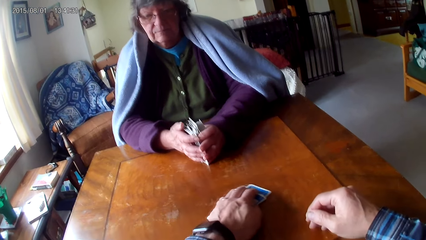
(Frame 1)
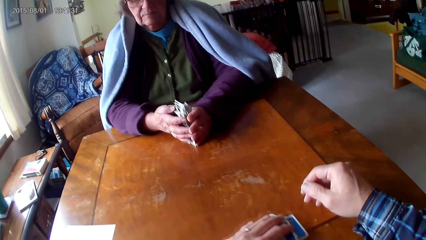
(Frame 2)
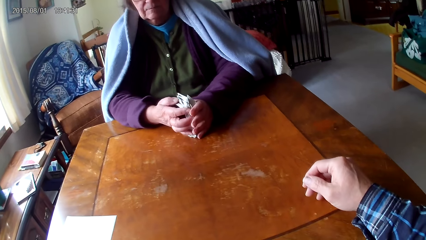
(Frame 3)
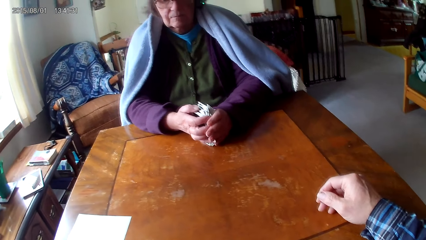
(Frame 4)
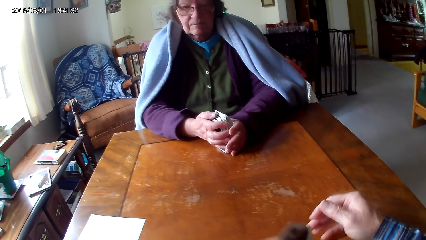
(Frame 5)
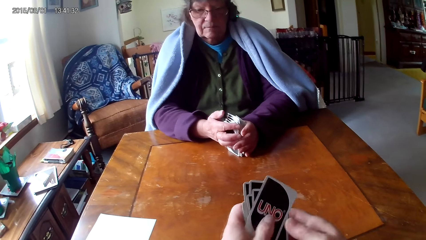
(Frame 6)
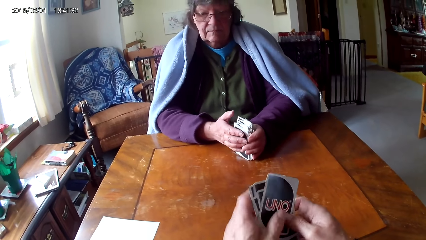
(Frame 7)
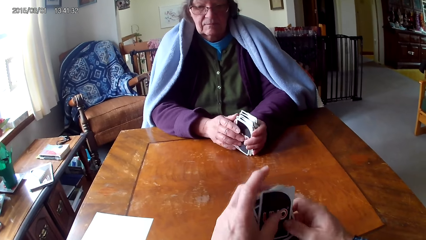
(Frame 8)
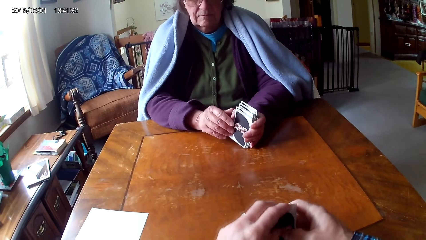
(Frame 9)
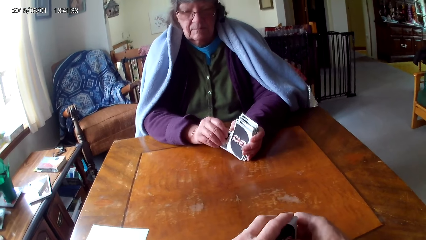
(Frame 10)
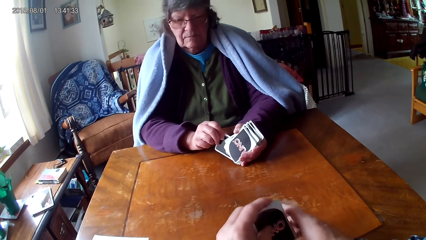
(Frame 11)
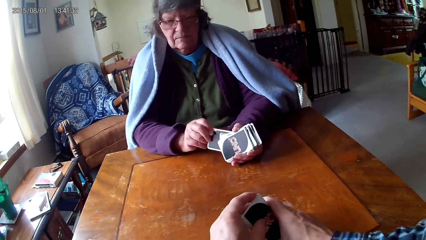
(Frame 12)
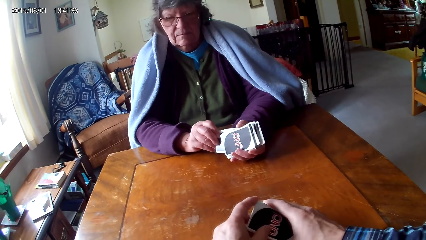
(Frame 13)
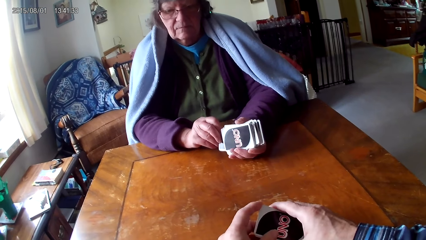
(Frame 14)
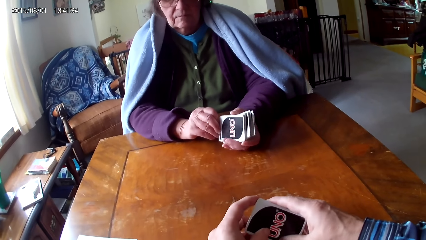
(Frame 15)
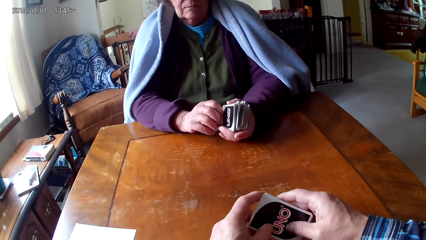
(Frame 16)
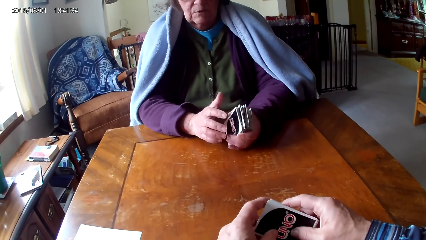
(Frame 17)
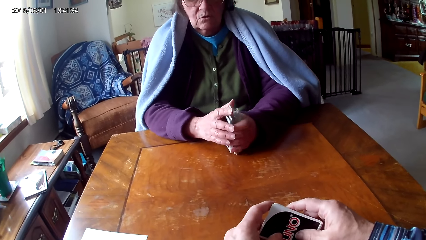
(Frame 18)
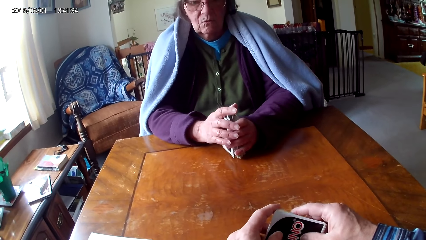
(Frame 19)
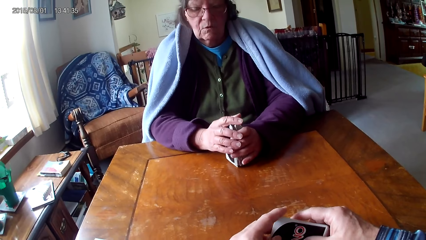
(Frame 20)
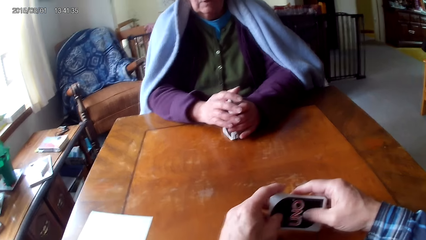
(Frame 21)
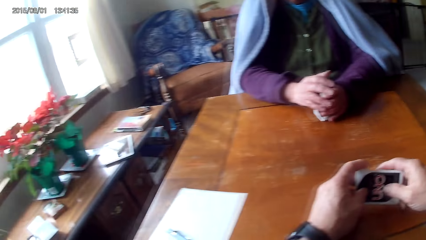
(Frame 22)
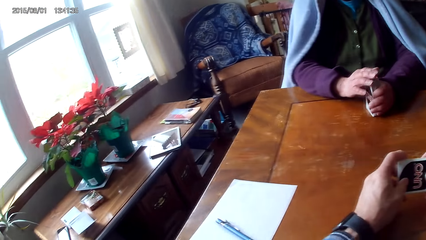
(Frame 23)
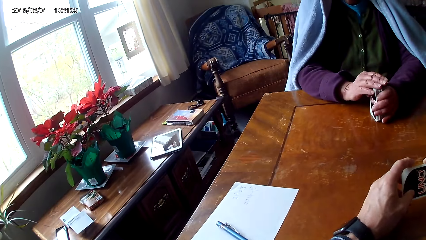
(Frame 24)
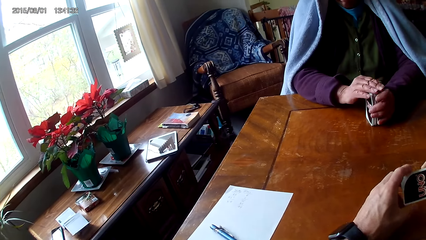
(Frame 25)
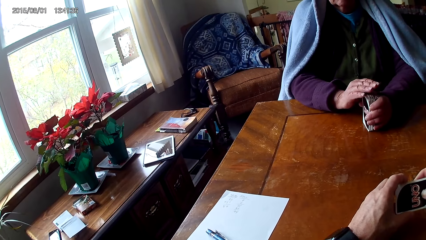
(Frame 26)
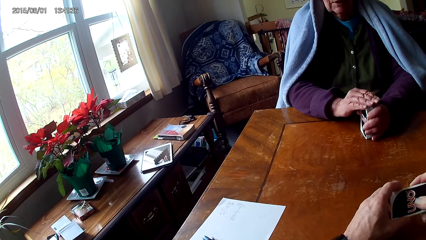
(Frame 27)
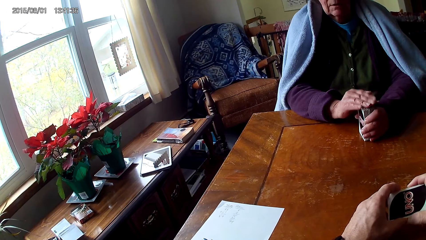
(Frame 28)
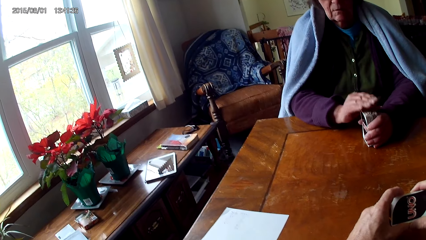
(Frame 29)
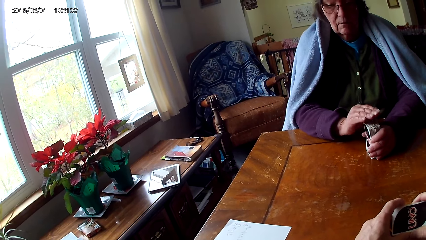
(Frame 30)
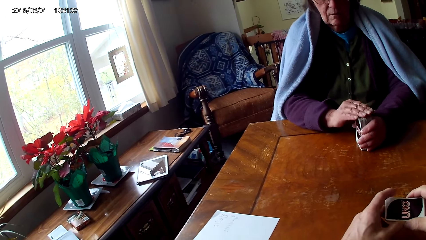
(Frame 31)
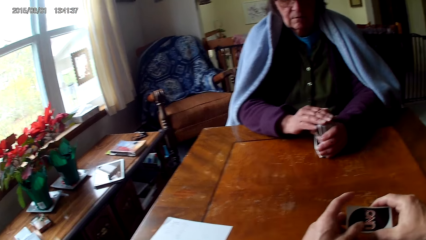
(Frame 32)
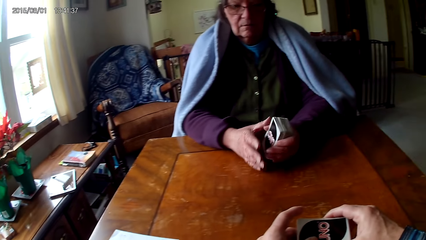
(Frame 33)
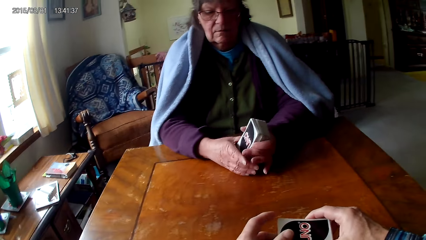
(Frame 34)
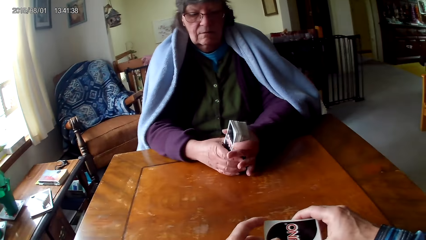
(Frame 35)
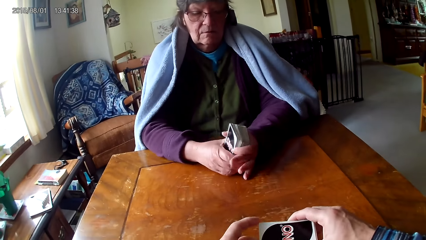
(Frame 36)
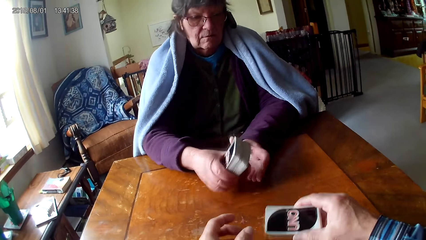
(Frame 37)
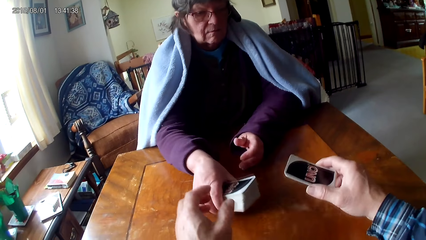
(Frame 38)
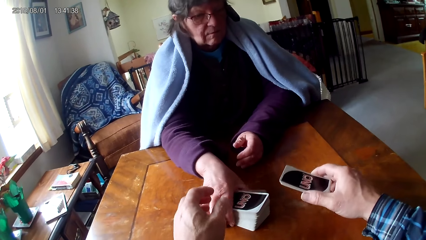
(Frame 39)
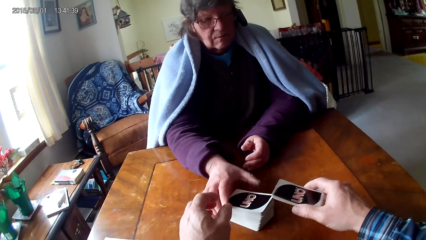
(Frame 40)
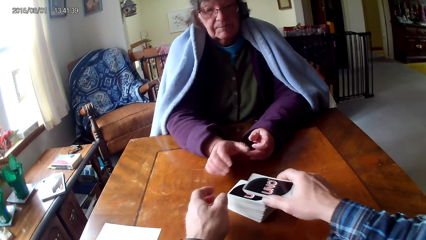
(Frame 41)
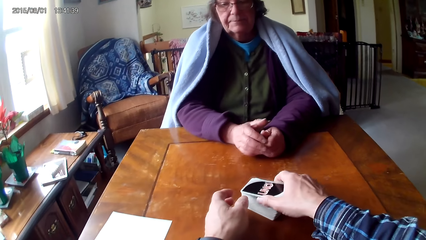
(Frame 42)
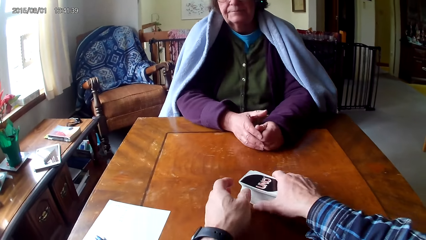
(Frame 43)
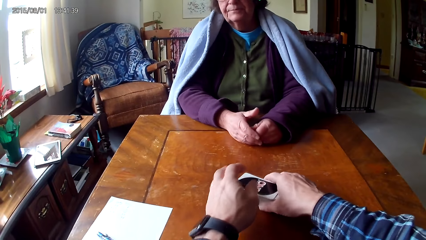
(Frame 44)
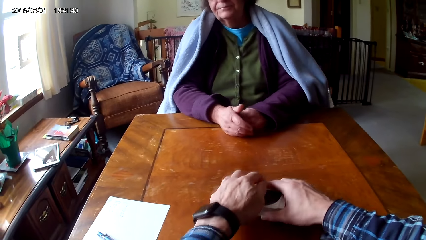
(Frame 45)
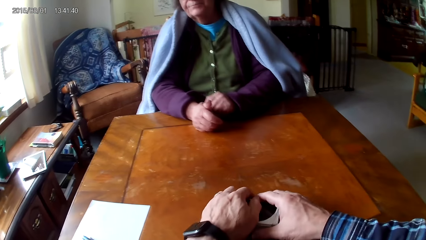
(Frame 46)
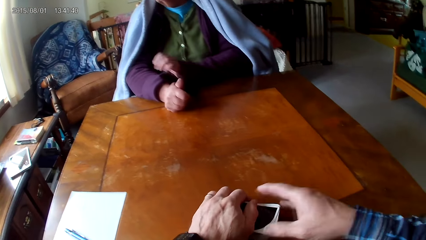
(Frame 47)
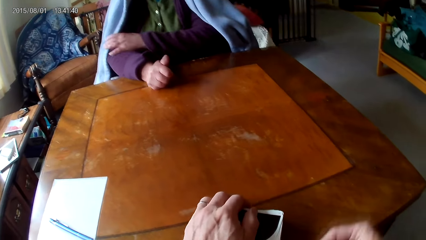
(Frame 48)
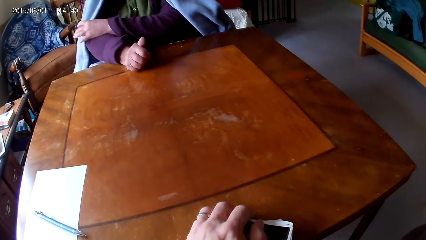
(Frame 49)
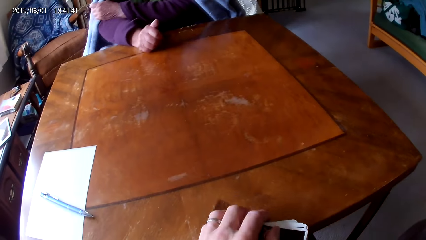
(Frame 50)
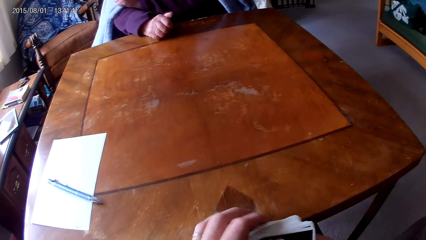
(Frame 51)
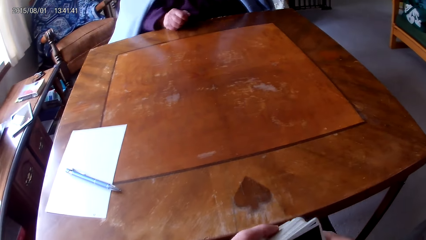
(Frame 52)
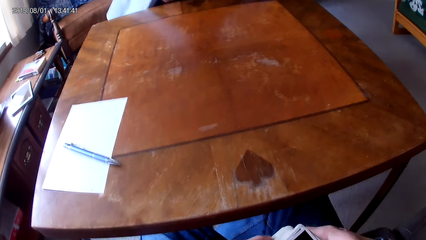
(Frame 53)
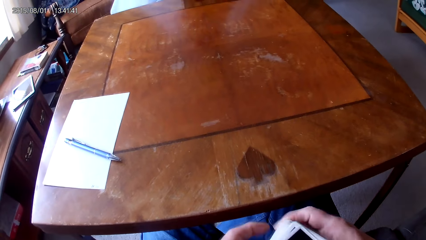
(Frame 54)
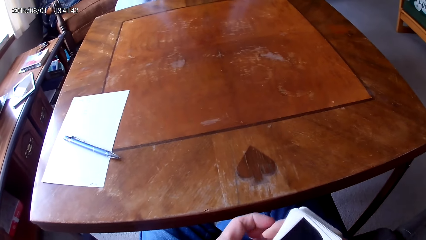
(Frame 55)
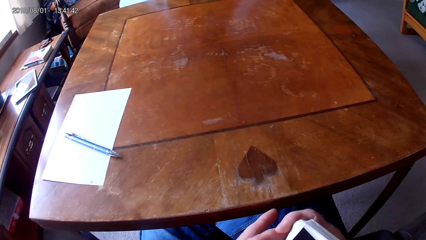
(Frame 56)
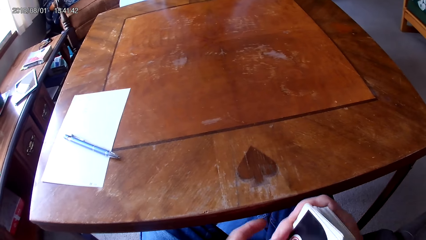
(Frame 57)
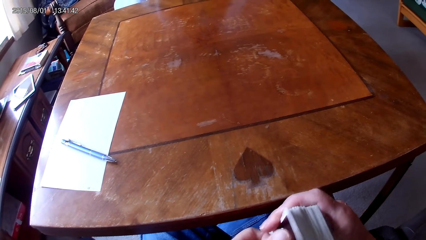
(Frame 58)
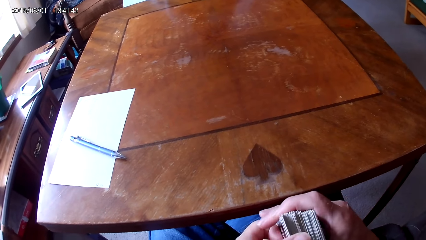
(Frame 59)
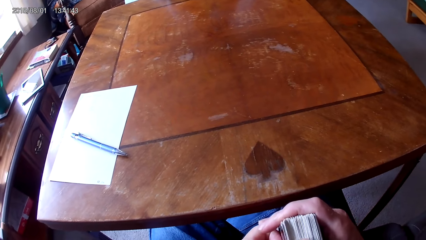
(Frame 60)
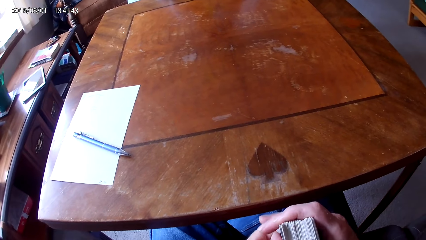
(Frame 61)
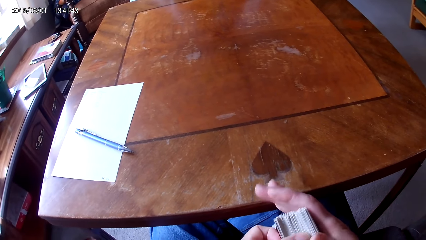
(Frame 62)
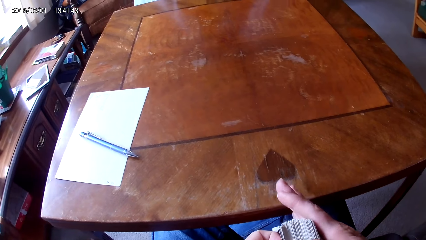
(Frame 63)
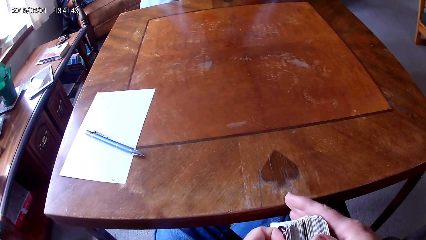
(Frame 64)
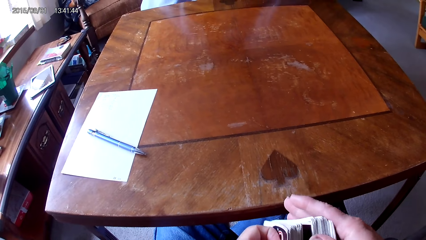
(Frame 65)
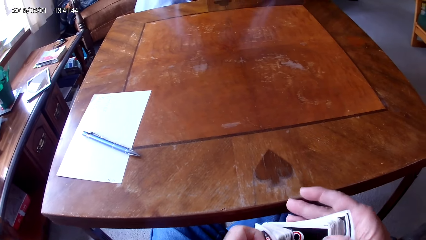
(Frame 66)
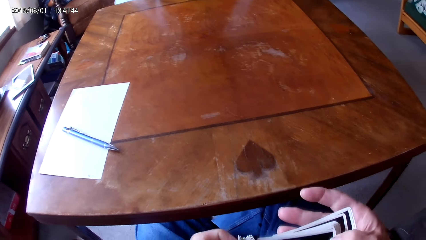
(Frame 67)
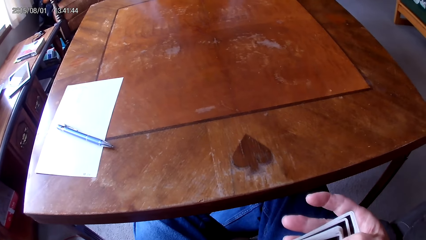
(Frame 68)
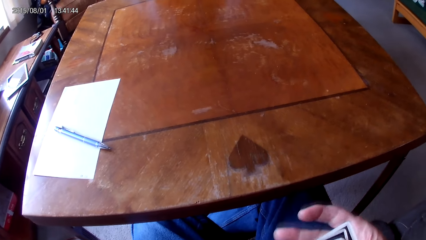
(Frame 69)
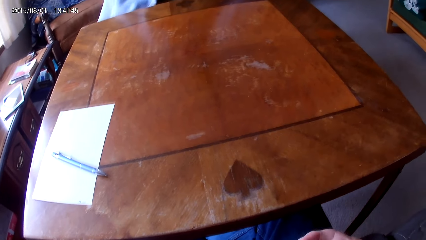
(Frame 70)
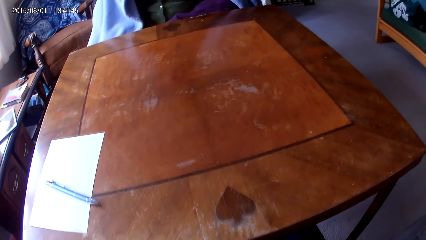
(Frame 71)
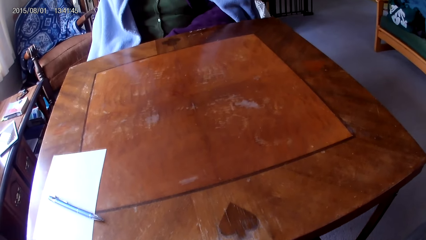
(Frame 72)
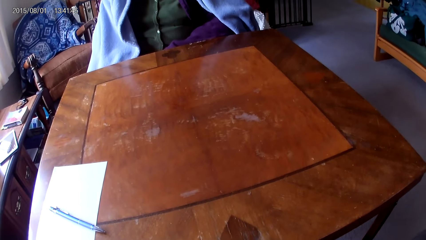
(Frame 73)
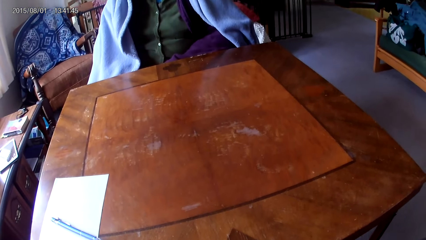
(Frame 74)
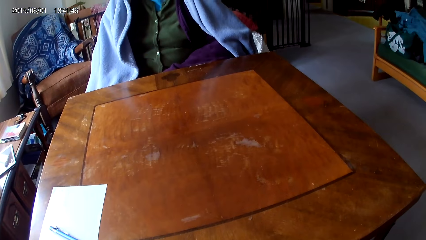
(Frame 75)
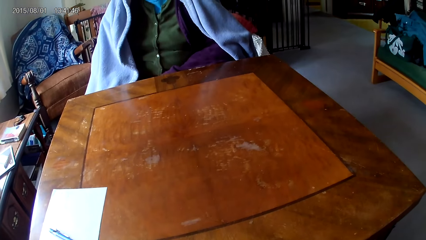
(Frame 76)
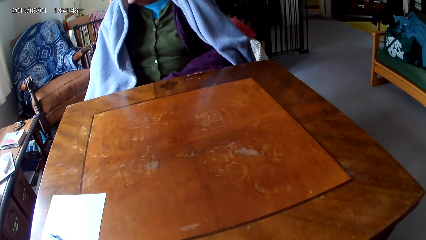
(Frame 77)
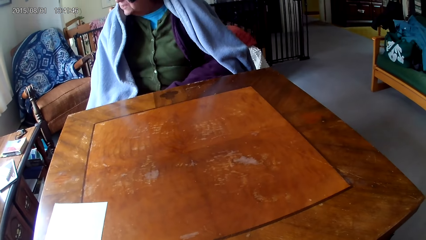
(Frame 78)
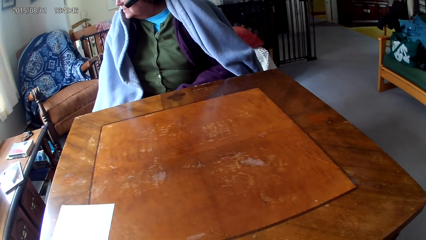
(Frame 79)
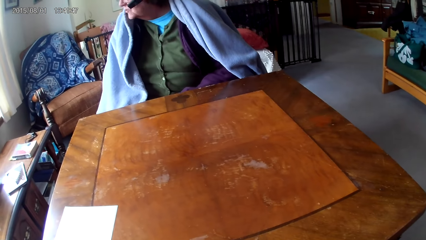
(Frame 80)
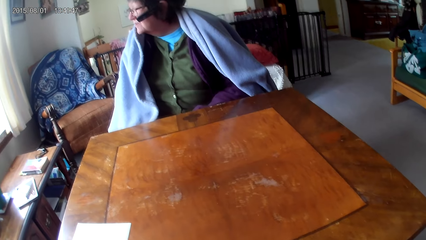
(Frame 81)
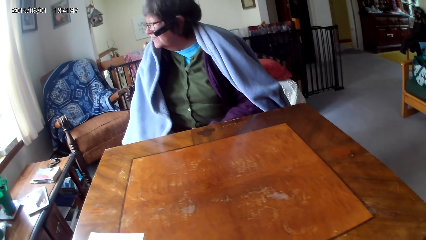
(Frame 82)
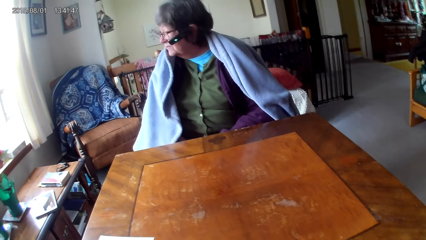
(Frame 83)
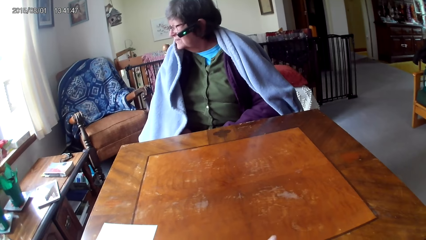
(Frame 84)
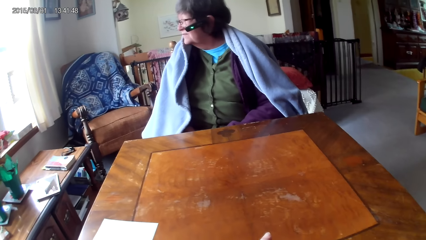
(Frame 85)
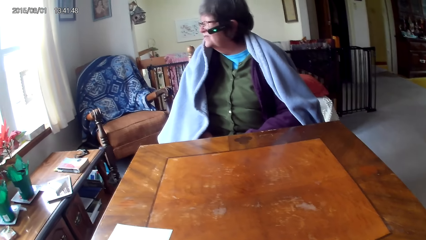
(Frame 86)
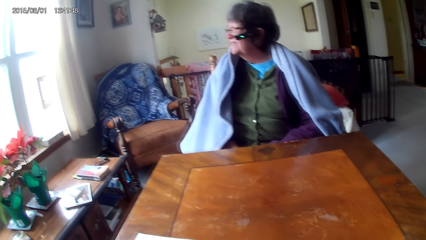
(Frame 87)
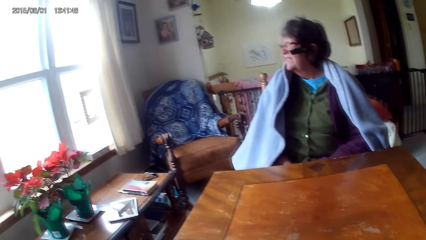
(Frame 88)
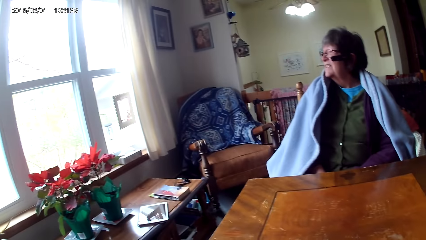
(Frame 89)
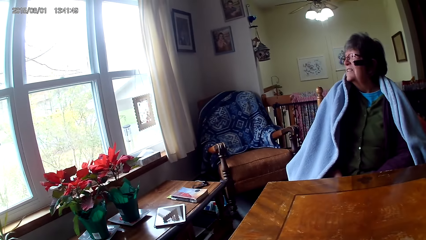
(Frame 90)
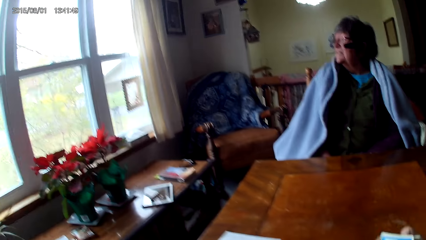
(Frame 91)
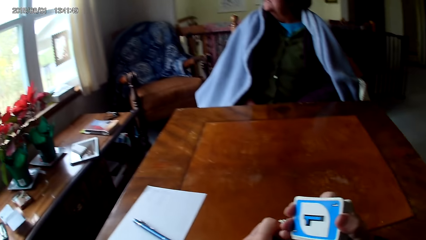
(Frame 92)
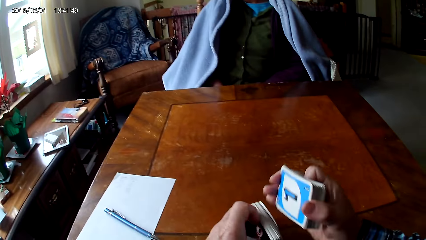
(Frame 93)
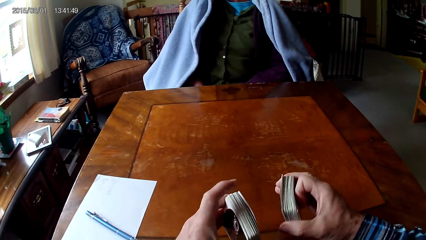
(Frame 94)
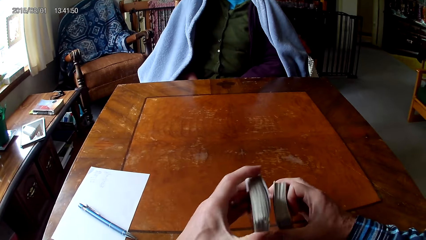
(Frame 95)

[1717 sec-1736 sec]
The camera wearer puts cards on a card. They move the cards on a table. They hold the cards with hands. A woman holds cards on the table with hands. The camera wearer looks around. The woman puts down the cards on the table. The camera wearer puts cards on top of other cards. They move the cards on the table with hands. The woman moves a shawl with a hand. The camera wearer picks the cards with hands. They reshuffle the cards. They separate the cards with hands. They talk to the woman.
